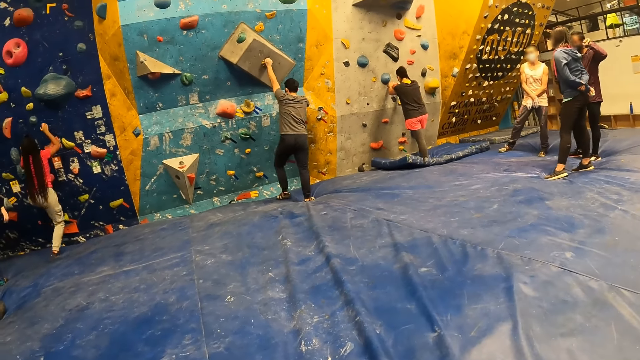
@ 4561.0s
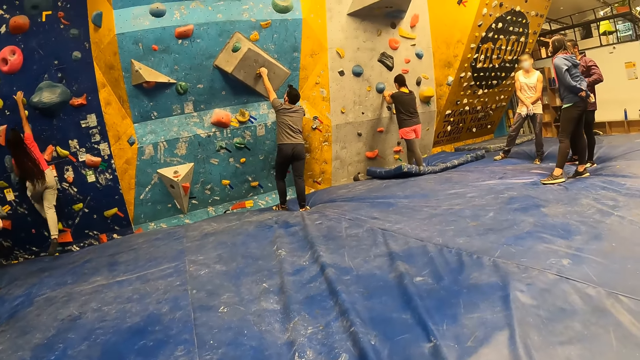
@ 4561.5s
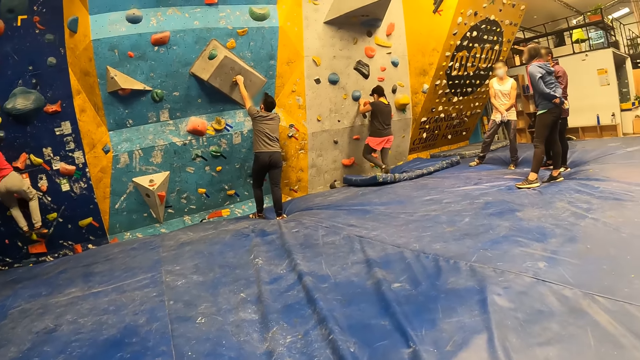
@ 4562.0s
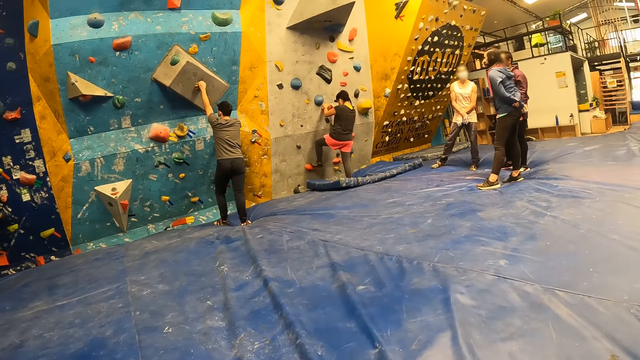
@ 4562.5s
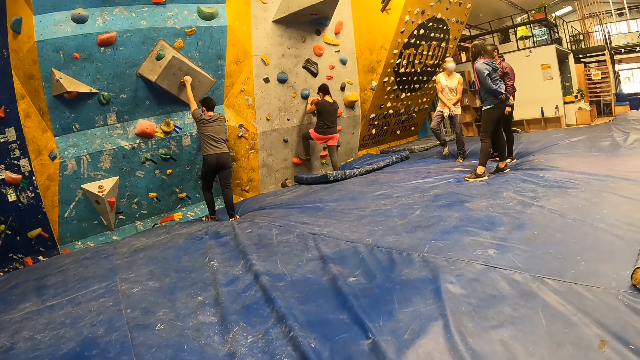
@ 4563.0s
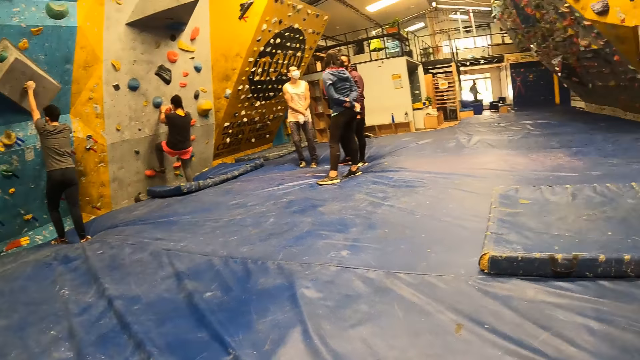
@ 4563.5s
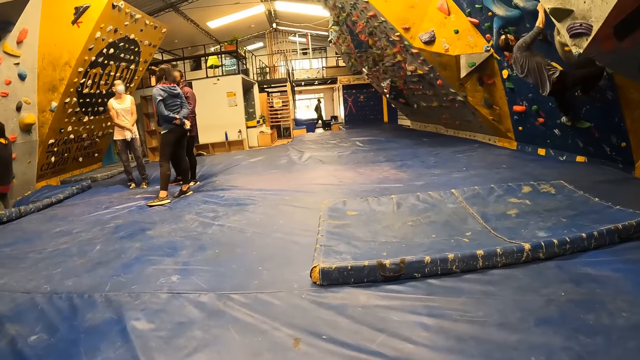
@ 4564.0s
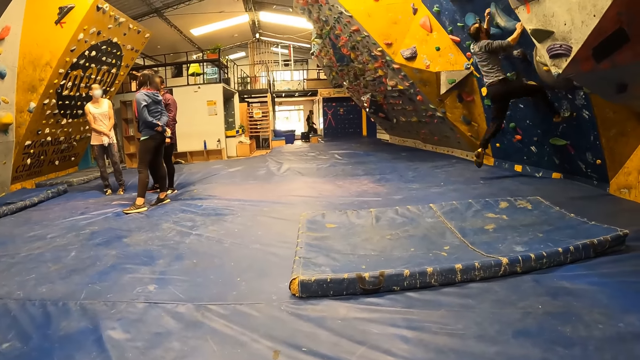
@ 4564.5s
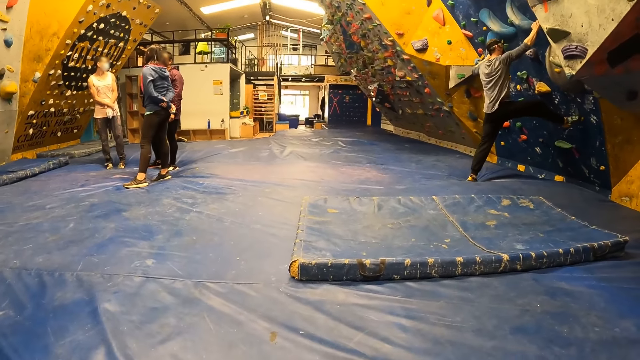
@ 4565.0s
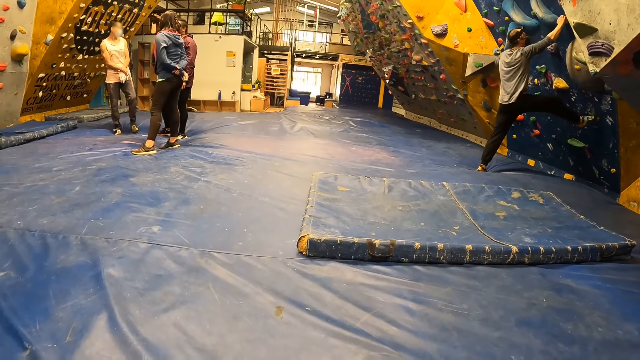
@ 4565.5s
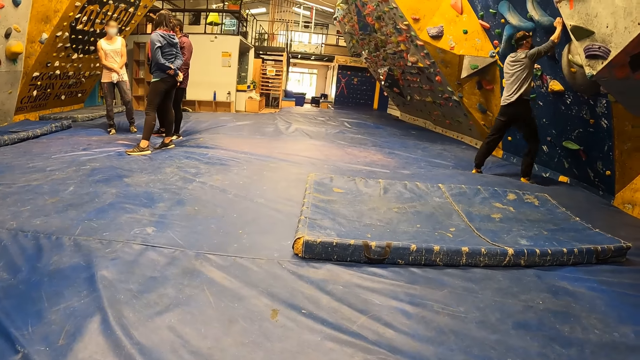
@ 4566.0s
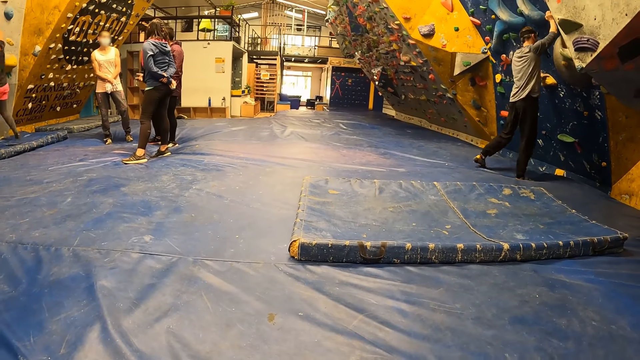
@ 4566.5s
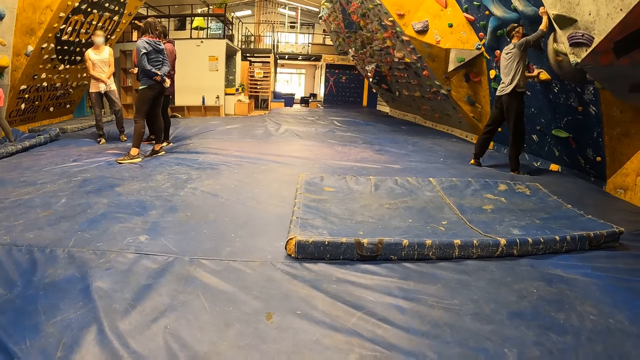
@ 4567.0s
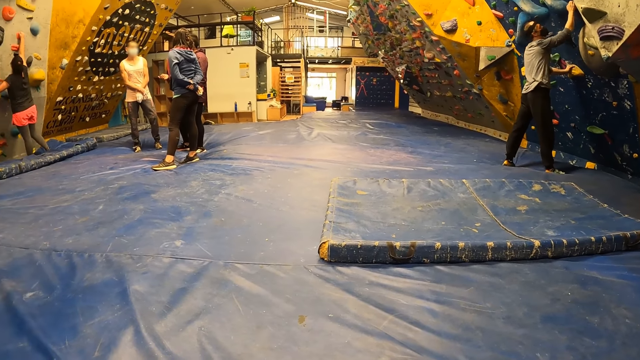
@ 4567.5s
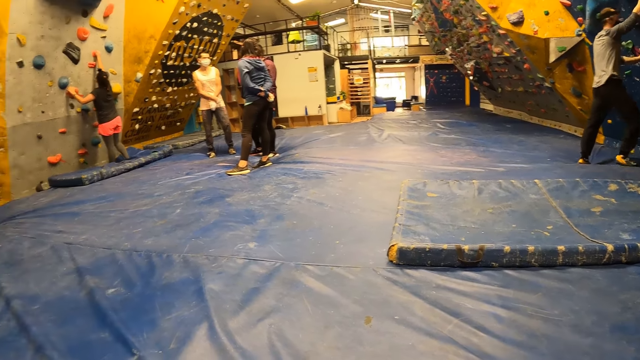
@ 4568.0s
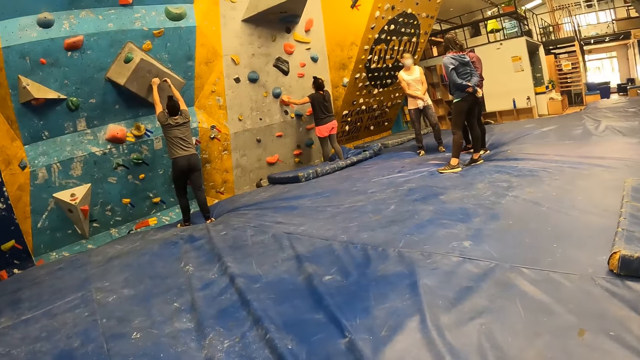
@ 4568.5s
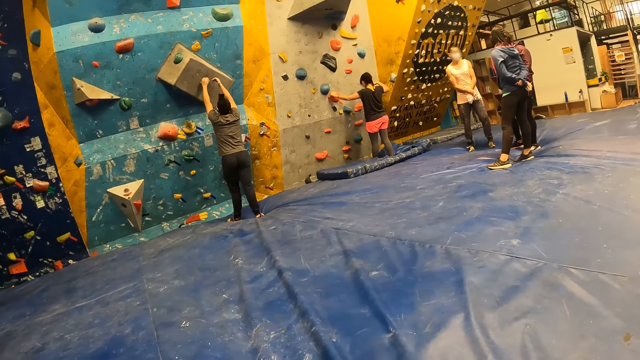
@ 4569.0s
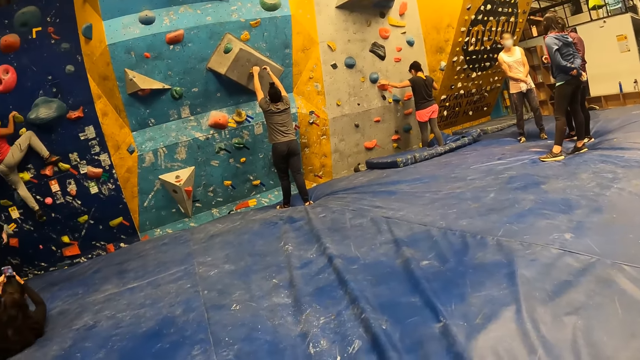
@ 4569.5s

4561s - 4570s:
The first woman holds the climbing hold with her right hand. The other woman climbs on the climbing hold with her left leg. Another man climbs on the bouldering wall with both hands. The man drops from the bouldering wall and places both hands on the climbing hold.

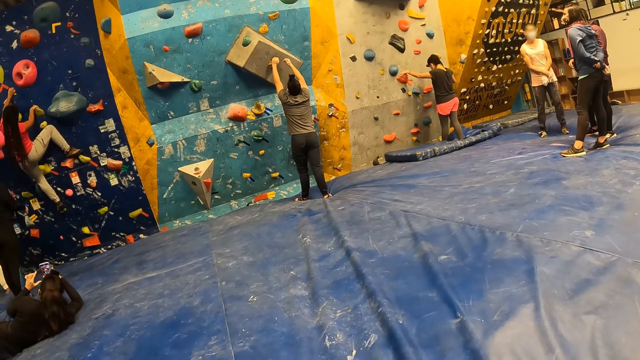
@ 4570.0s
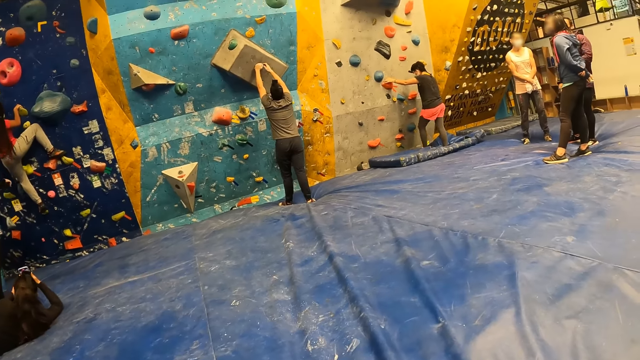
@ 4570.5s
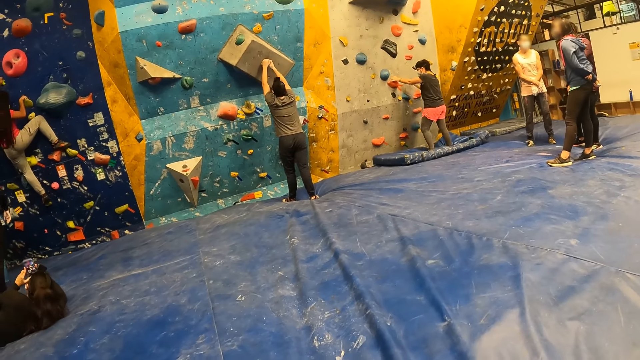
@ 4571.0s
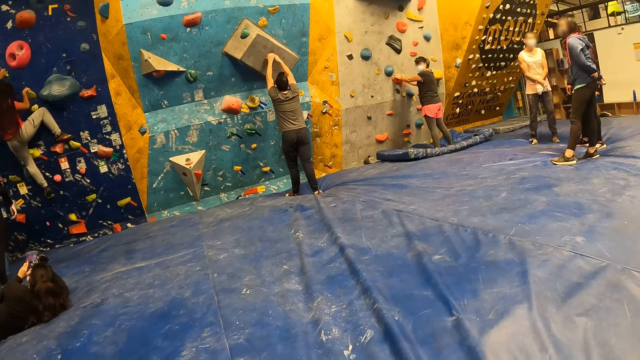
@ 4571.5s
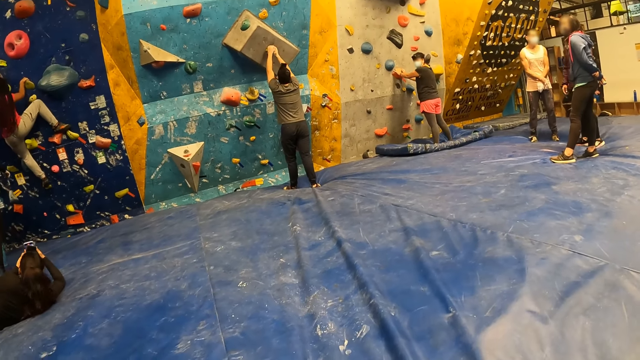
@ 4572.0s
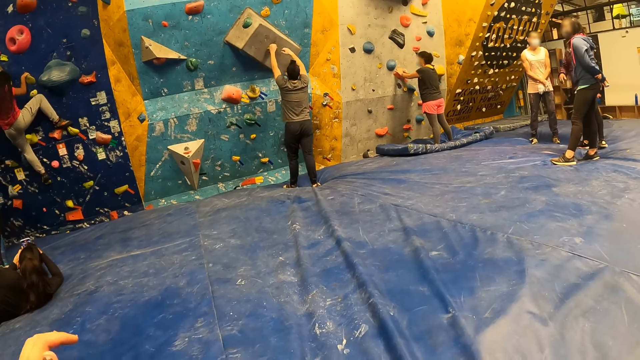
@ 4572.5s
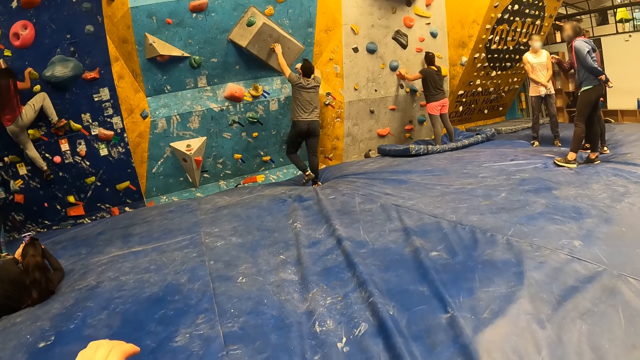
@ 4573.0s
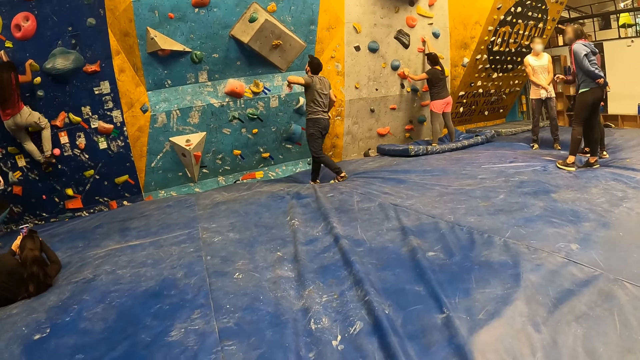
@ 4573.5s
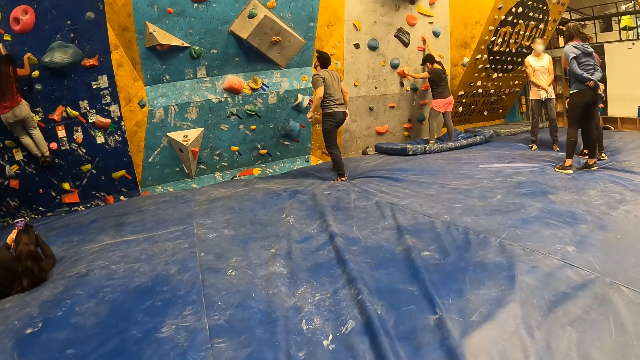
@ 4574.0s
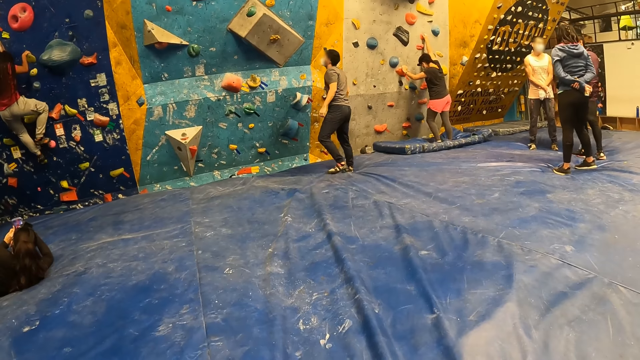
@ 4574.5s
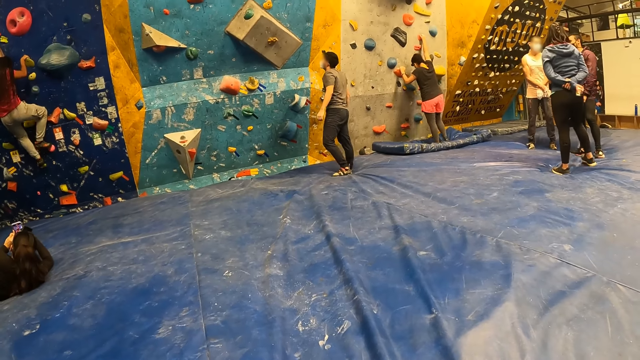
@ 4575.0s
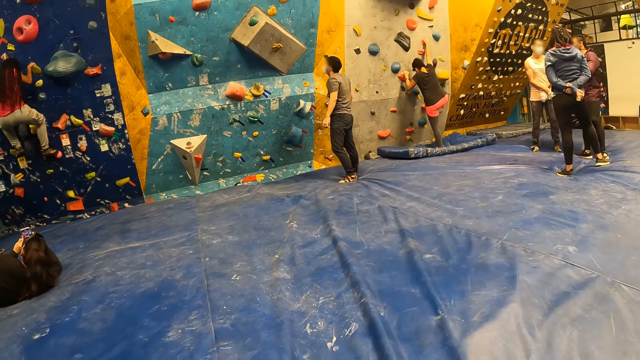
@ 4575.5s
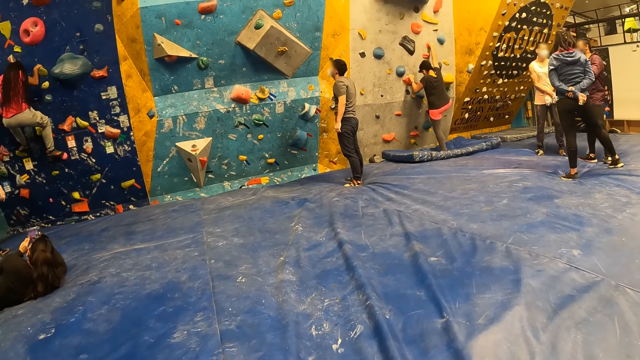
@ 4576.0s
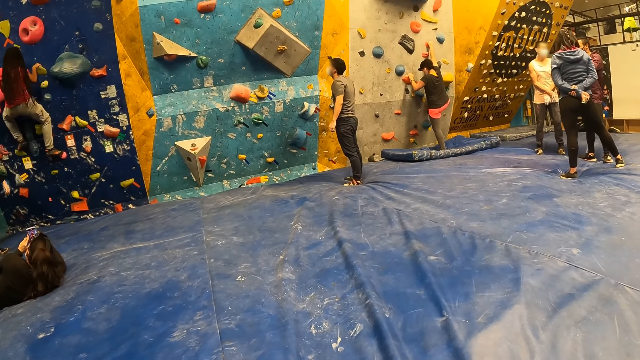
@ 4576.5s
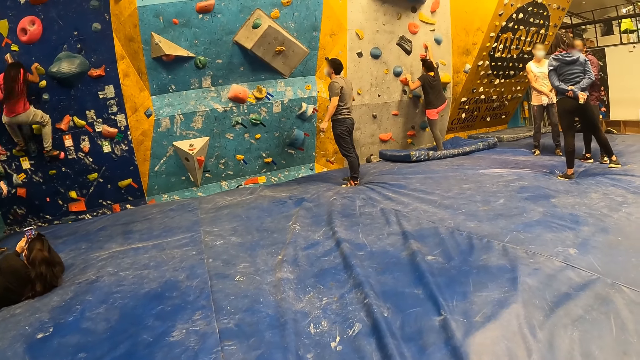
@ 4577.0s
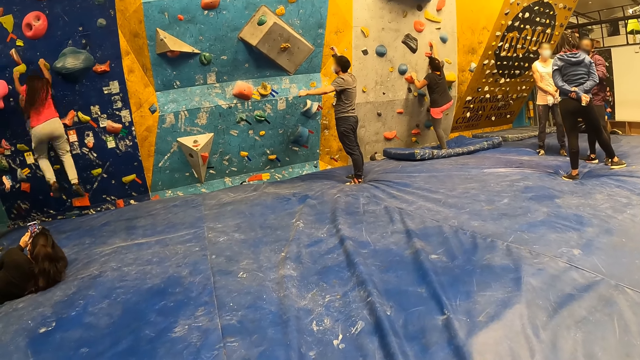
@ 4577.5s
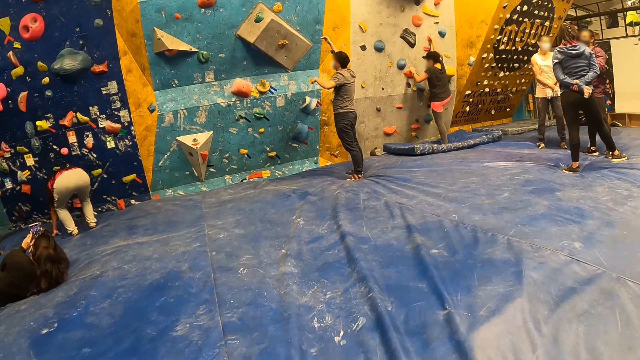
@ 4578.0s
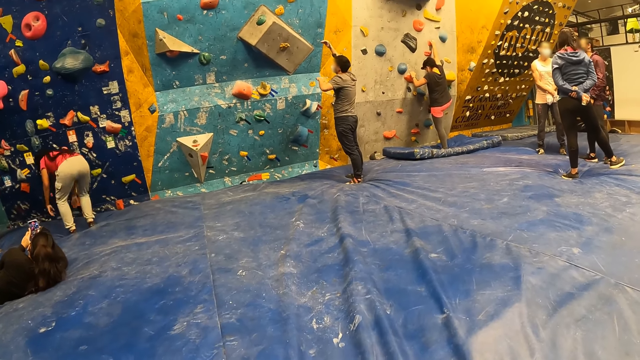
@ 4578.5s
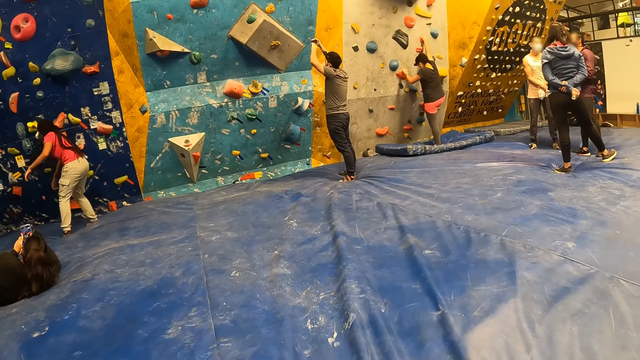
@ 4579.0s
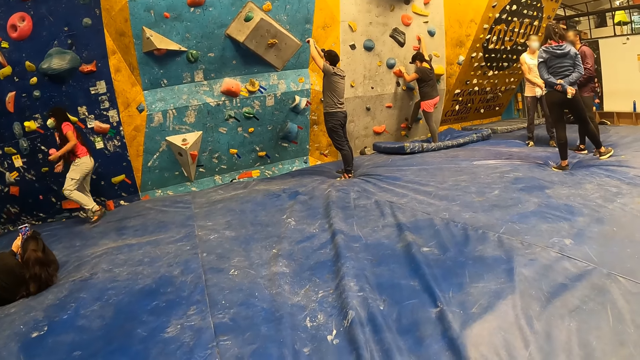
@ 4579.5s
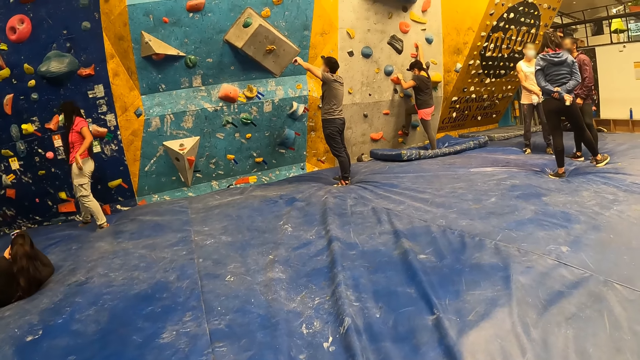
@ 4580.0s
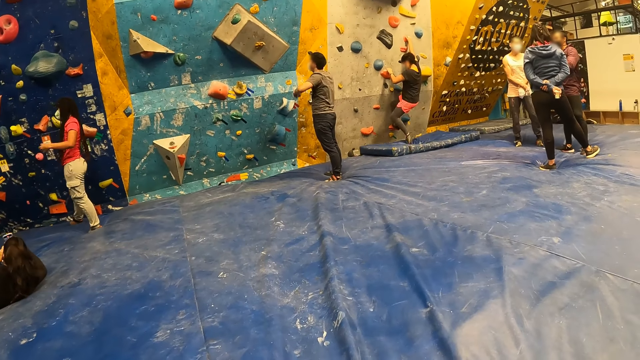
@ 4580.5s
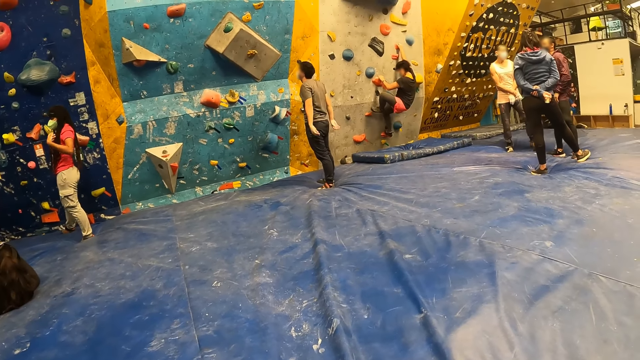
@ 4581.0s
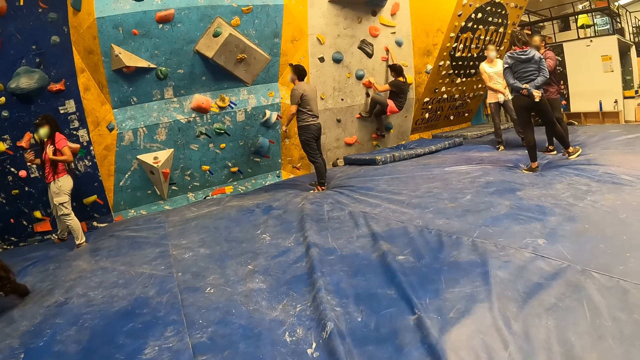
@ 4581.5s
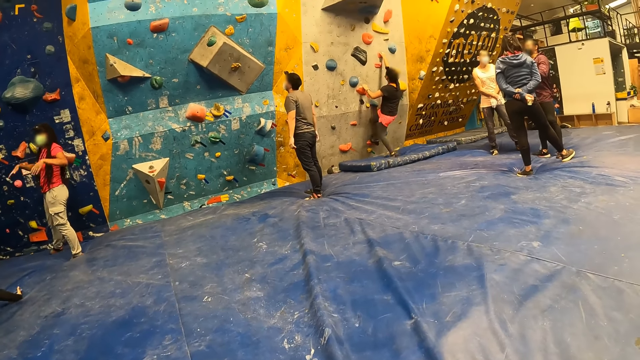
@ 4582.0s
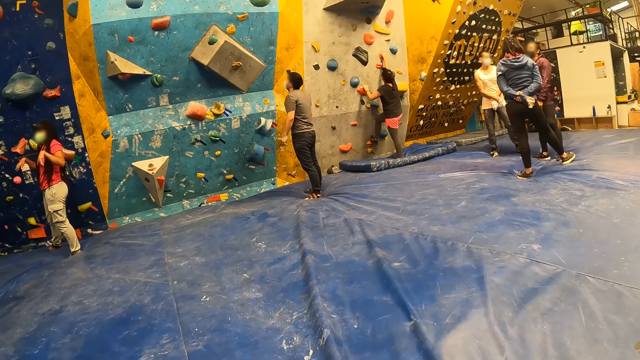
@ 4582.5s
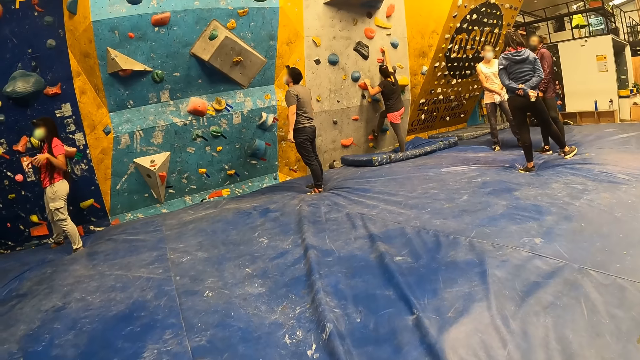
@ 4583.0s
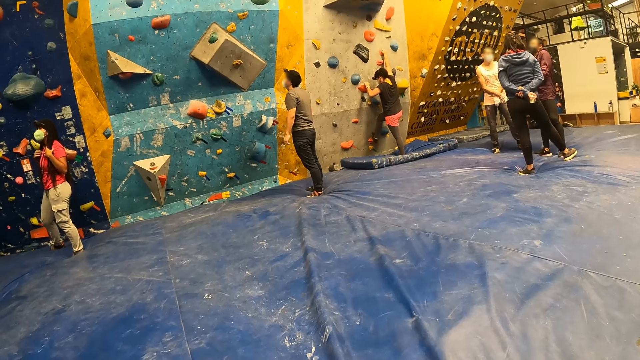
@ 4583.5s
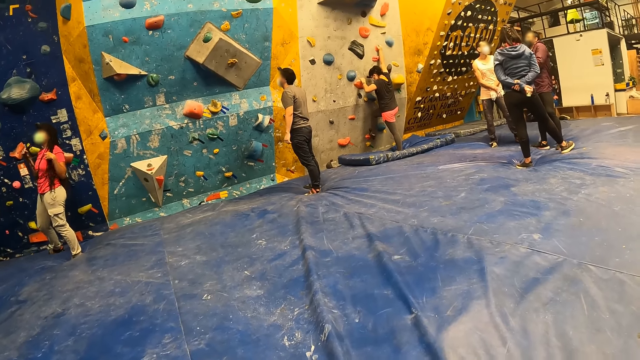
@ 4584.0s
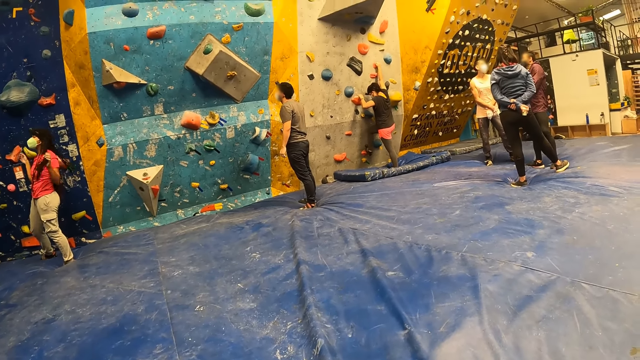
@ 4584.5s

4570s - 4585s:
The first woman climbs on the bouldering wall with both hands. The first man leaves the bouldering wall. The camera wearer raises a hand. They look around. The other woman places her right leg on the climbing hold. The first woman falls from the bouldering wall. The other woman places her left leg on the climbing hold.
